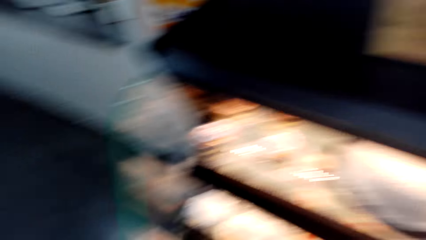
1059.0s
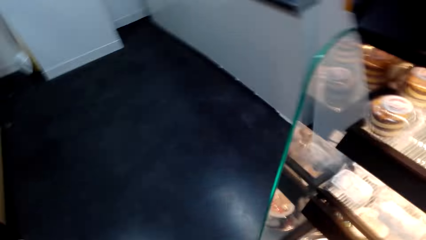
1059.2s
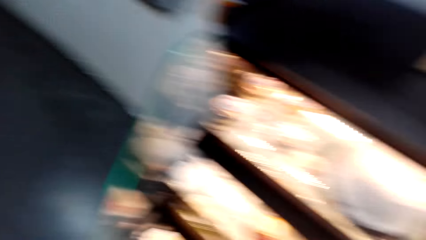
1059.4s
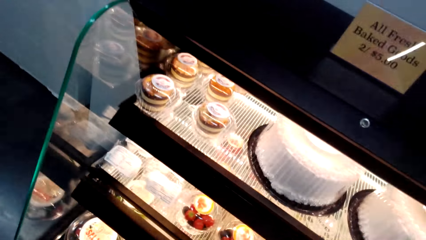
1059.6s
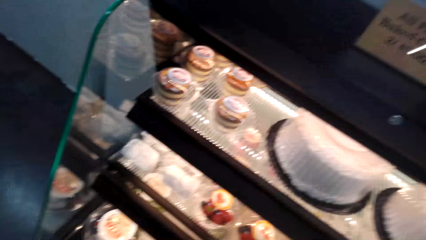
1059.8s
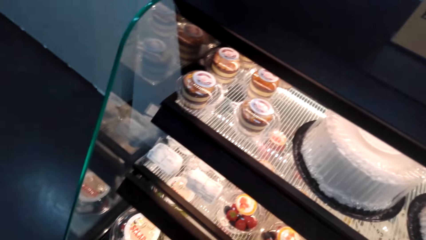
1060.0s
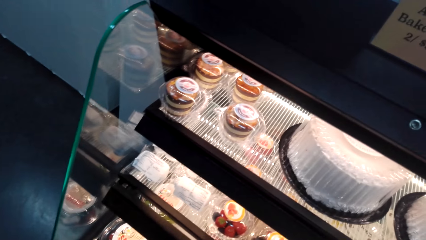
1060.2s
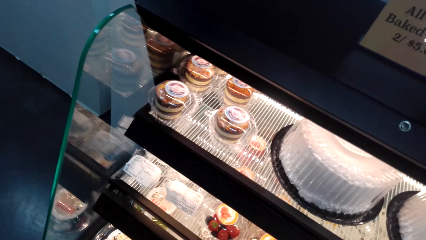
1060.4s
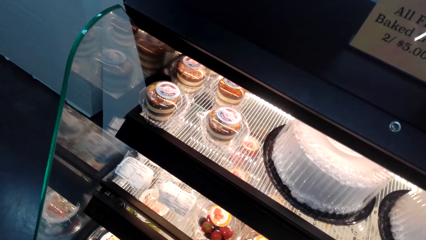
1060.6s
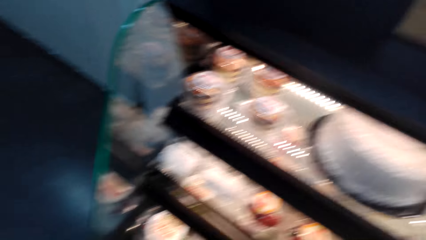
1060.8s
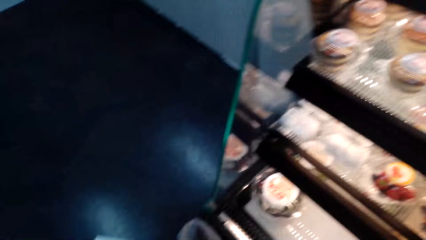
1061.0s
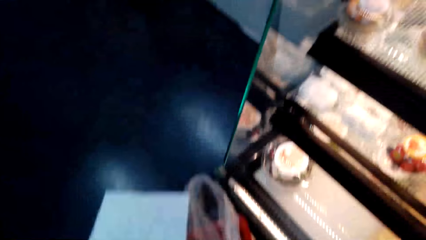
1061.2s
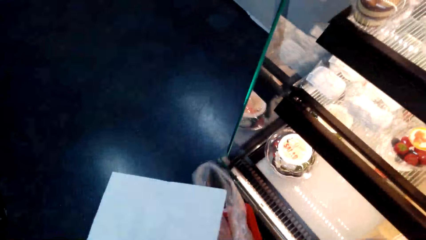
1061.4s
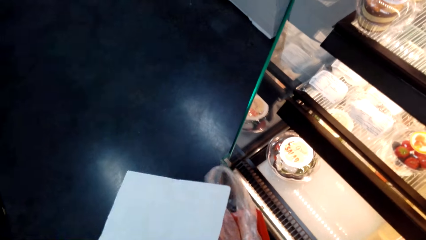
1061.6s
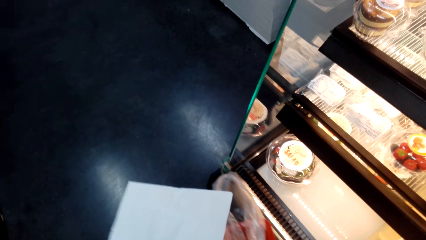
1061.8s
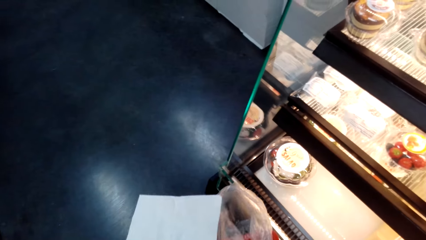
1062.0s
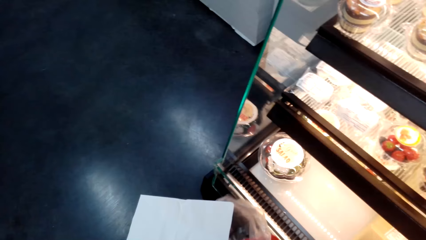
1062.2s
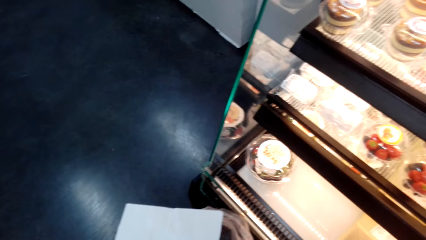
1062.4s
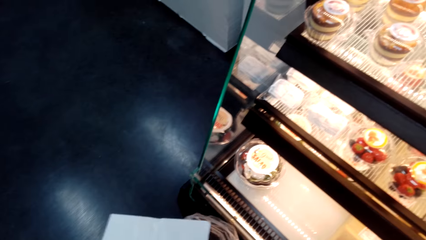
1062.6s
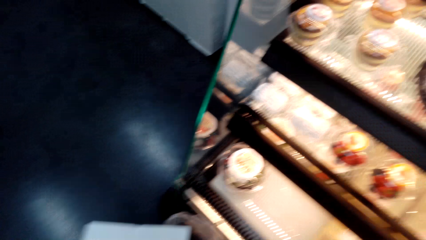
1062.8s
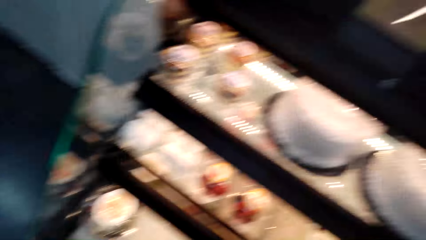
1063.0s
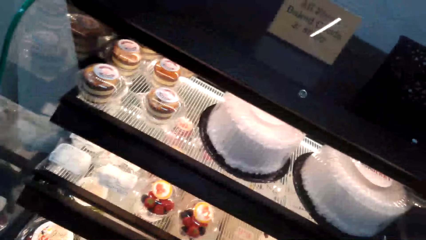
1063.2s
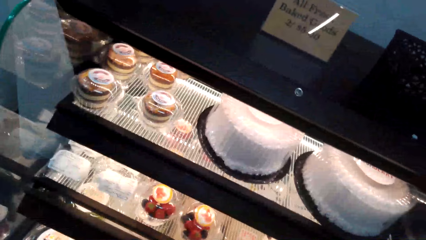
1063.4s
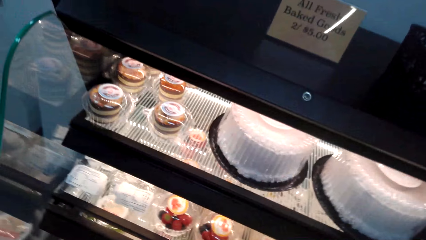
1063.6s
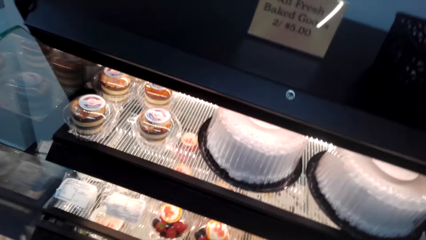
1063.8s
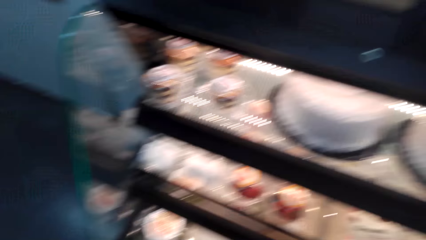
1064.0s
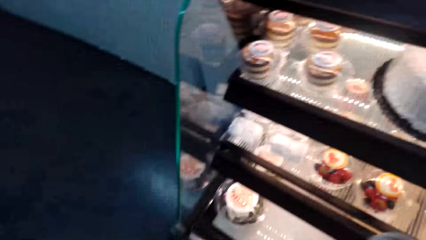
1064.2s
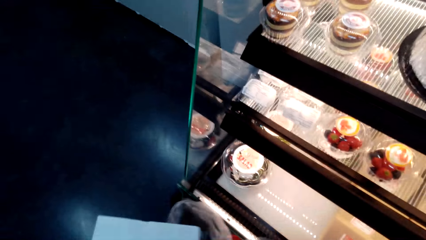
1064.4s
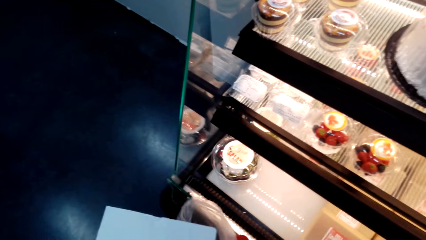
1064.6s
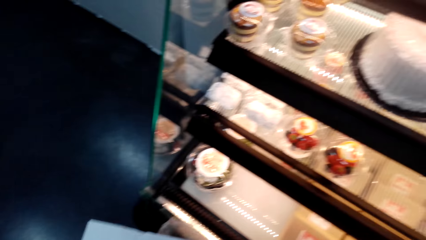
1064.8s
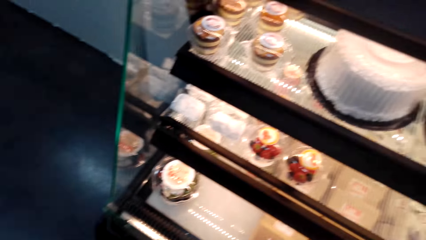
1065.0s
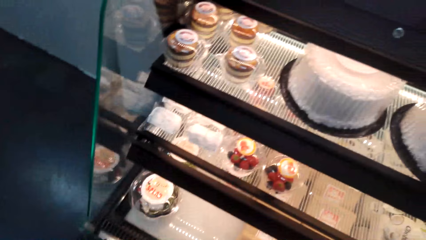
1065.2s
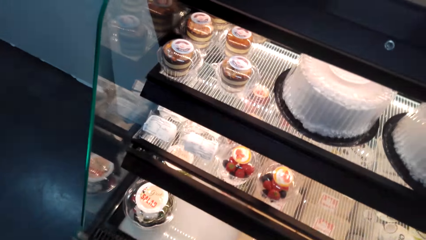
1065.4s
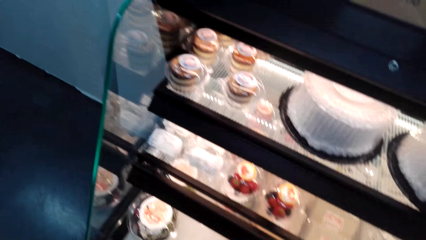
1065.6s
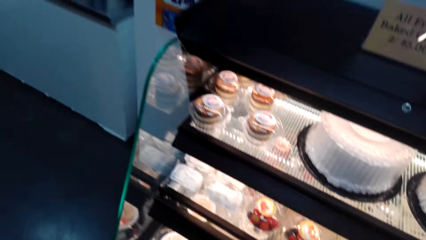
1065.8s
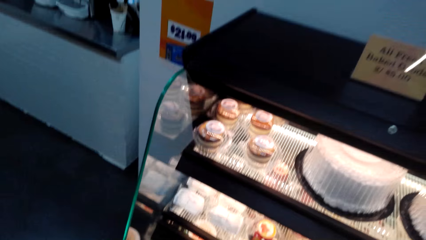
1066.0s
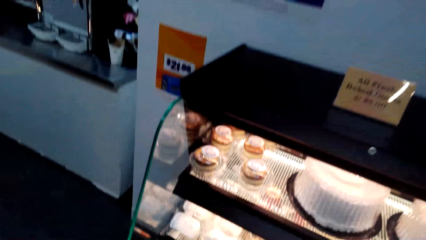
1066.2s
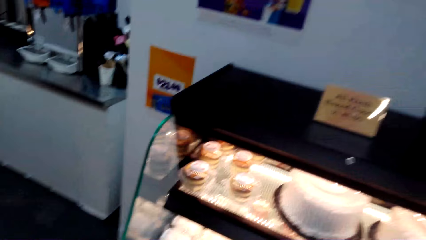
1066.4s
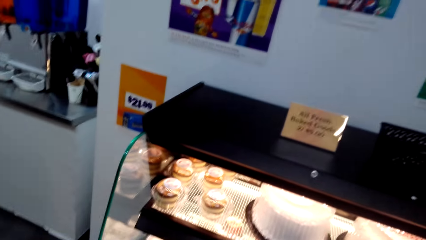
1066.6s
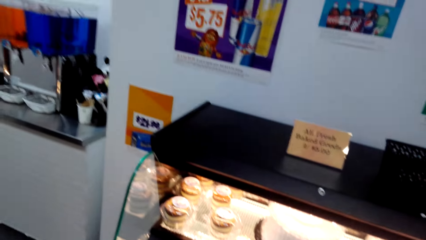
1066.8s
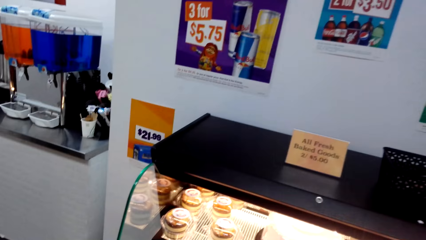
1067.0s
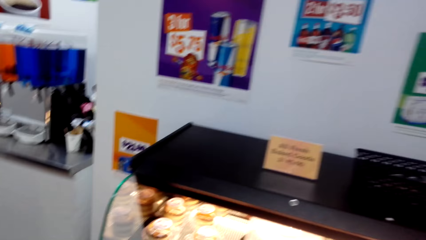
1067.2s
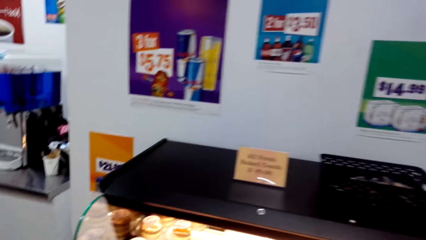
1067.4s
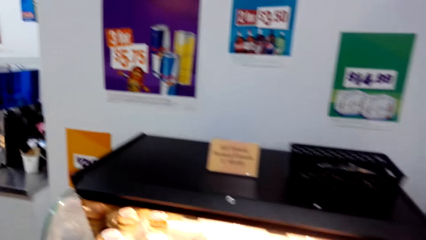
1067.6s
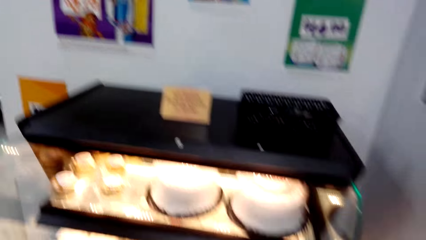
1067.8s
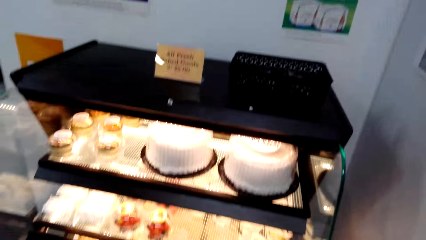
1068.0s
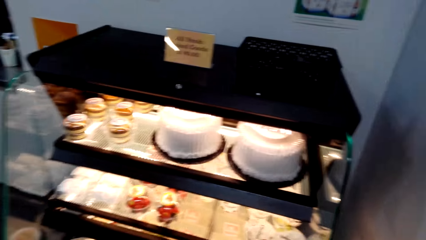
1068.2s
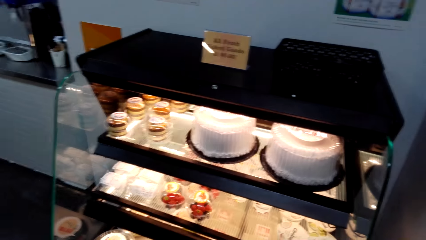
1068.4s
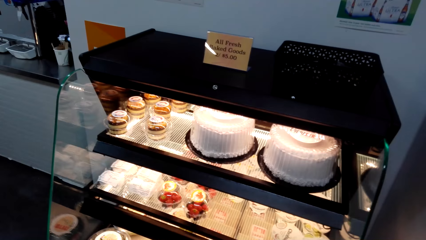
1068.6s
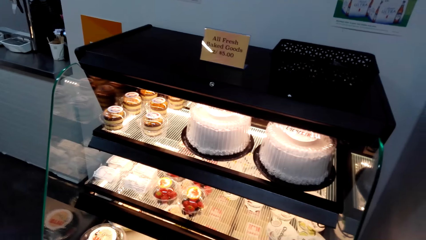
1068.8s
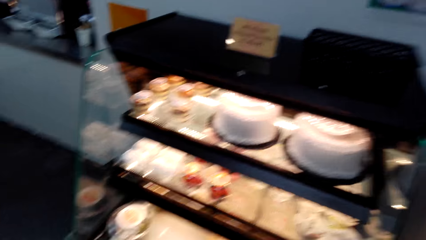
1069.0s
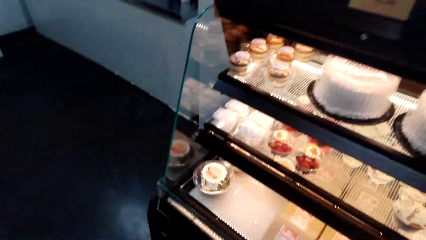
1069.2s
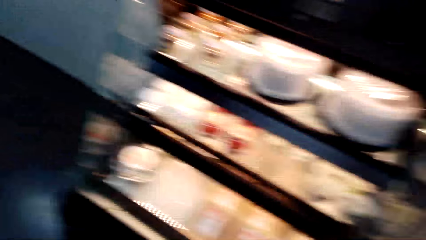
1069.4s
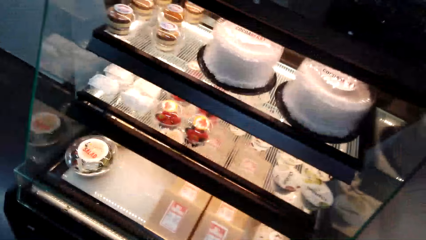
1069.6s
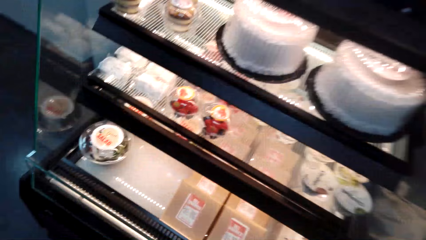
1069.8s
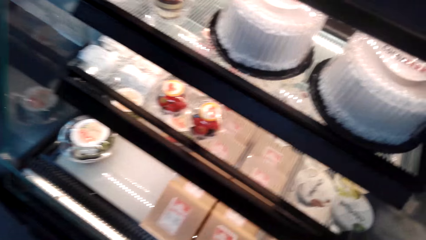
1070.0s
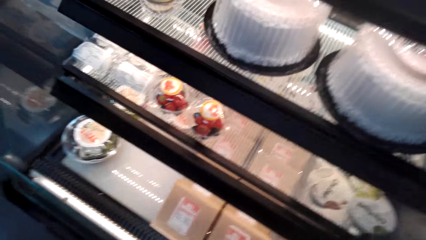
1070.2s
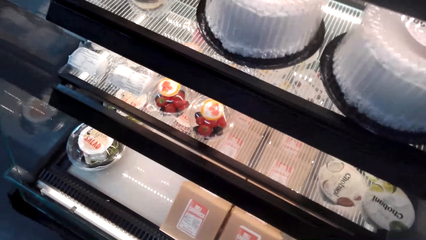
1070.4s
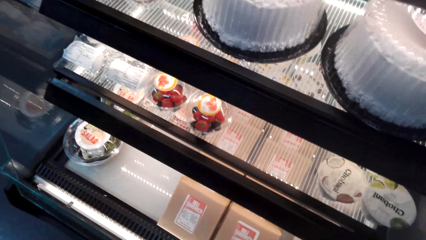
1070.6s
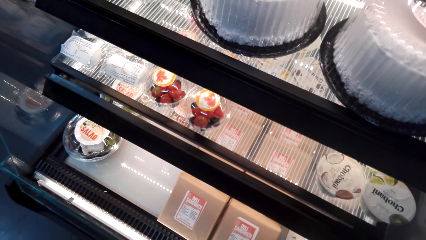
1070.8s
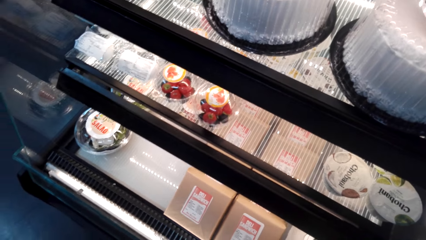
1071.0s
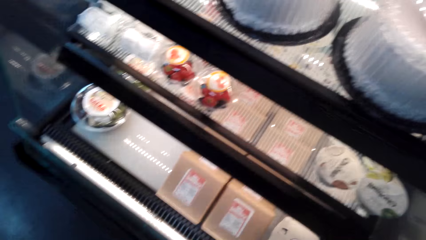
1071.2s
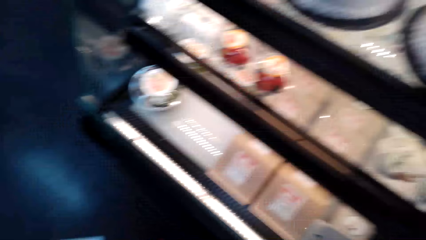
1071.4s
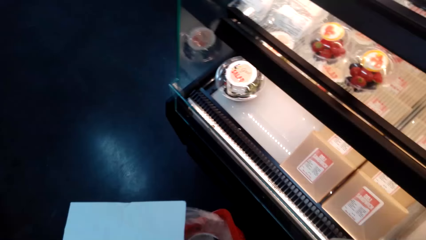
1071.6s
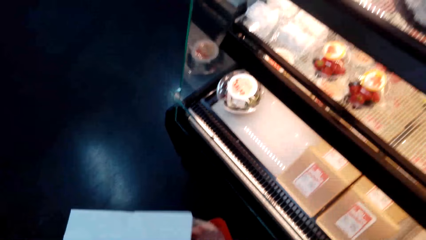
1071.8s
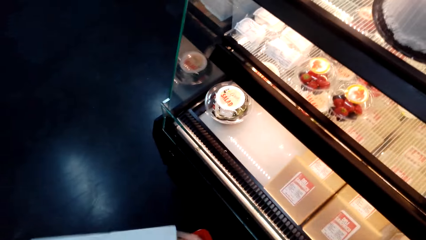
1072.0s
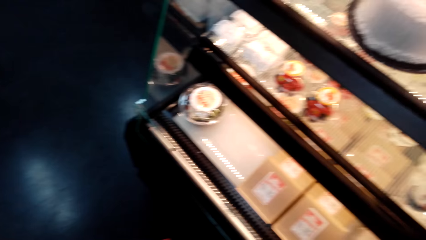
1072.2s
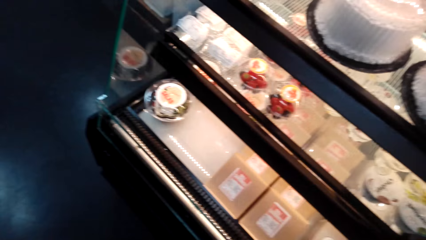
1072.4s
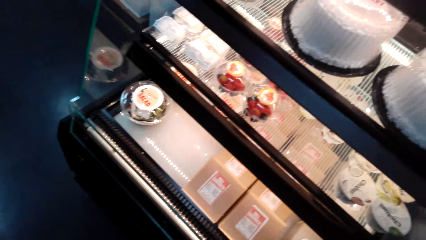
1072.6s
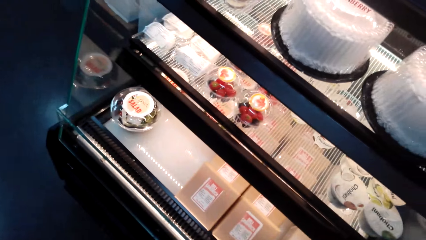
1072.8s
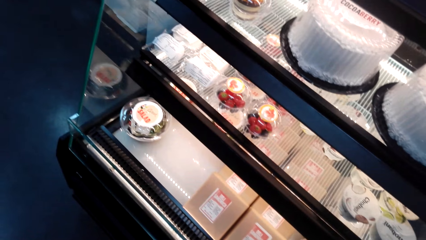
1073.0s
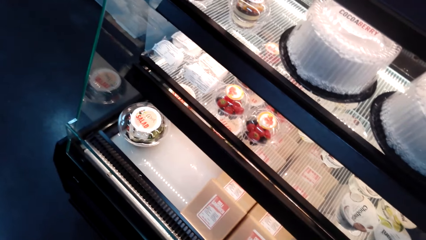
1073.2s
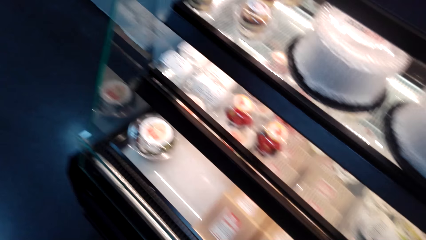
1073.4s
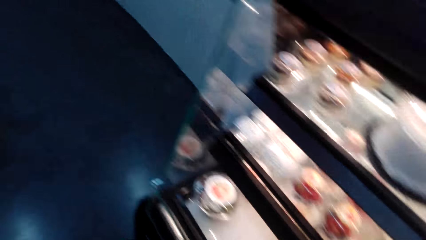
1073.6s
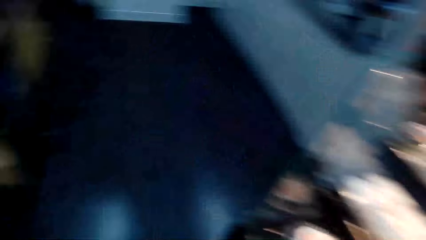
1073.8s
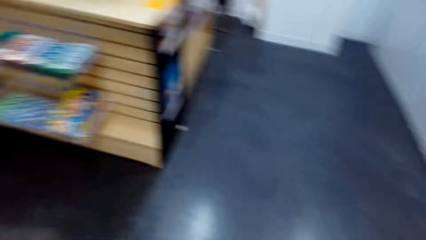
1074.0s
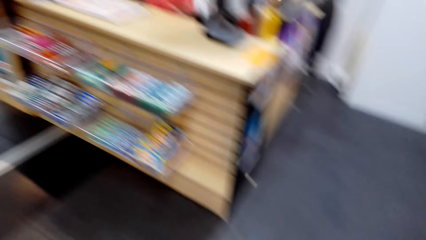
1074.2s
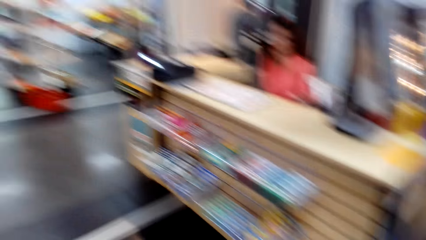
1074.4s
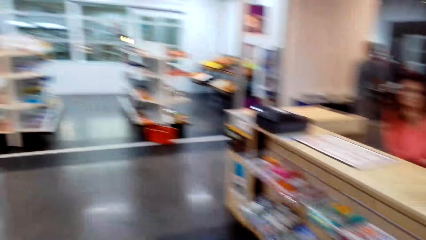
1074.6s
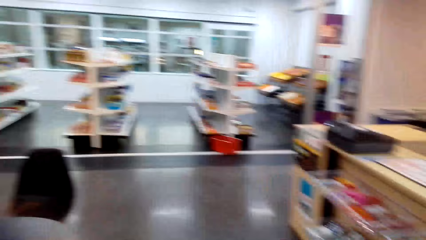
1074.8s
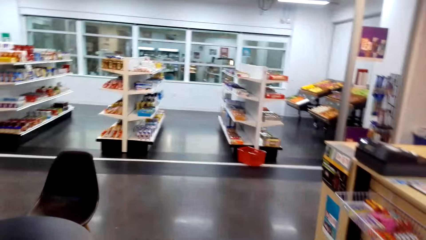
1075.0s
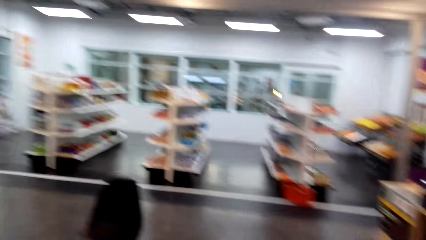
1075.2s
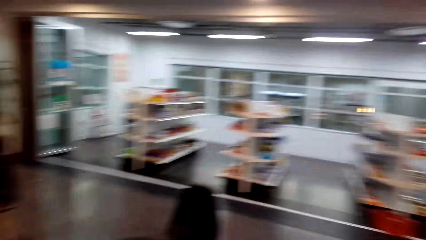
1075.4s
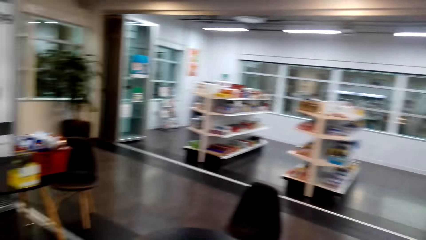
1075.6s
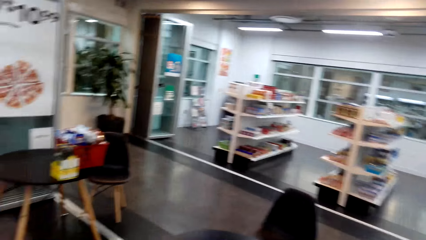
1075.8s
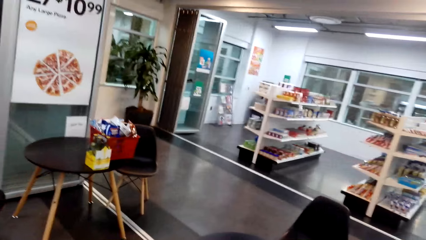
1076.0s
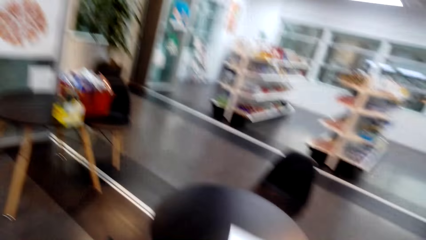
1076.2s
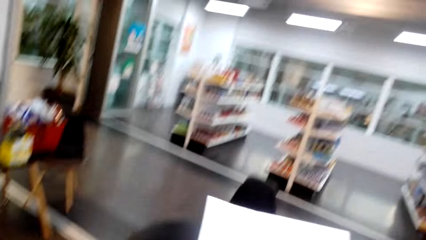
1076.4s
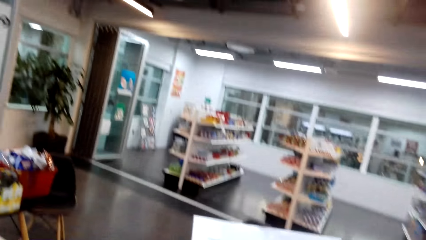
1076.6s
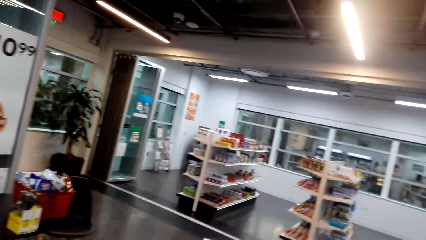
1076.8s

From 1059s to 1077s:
The camera wearer turns to the side. They hold a paper. They turn to the side. They walk and talk with others. They turn around.
